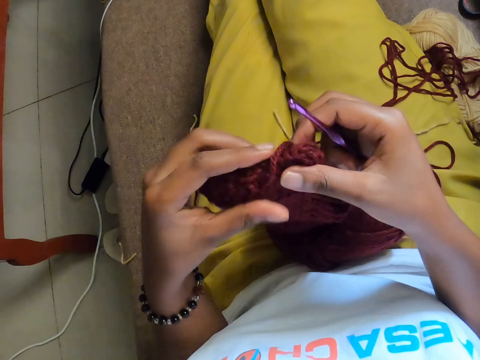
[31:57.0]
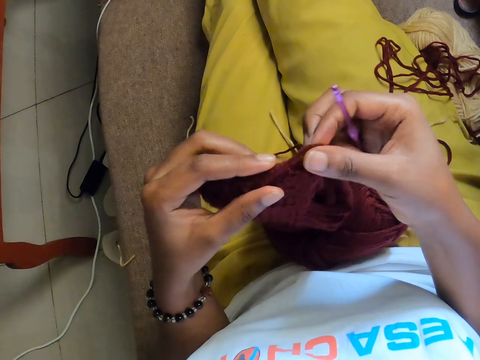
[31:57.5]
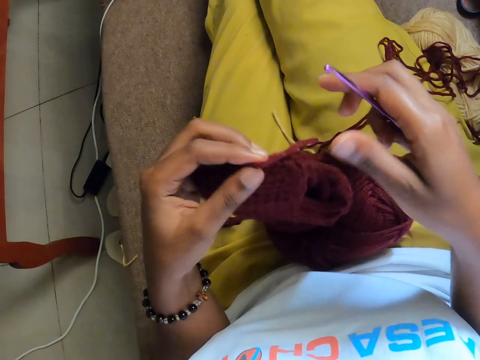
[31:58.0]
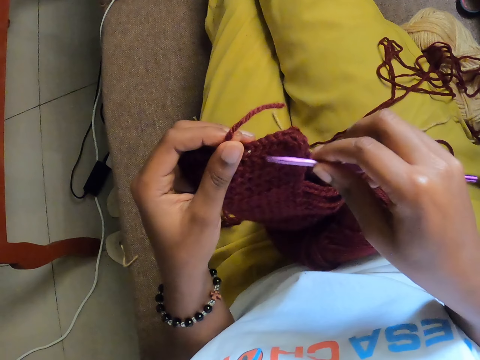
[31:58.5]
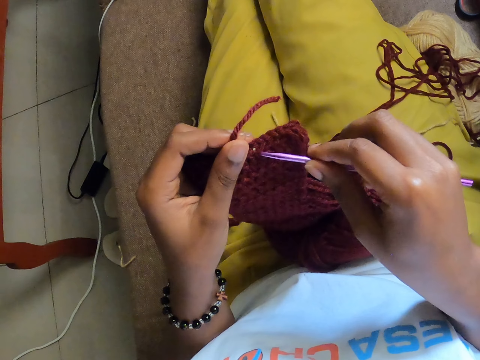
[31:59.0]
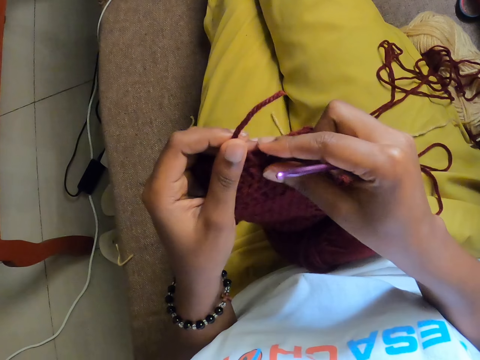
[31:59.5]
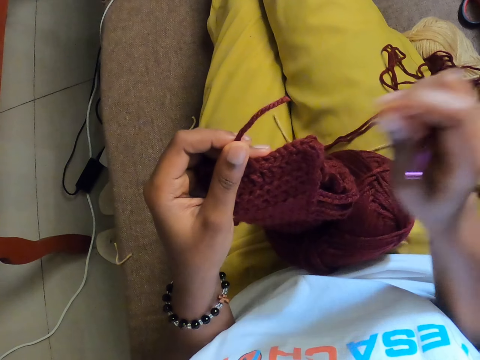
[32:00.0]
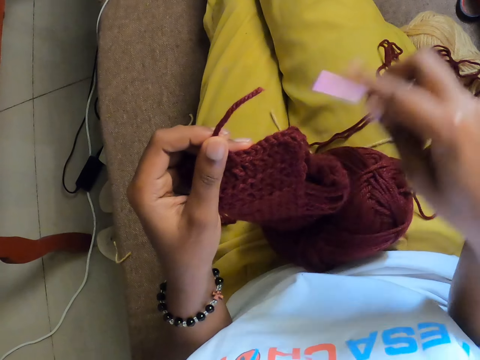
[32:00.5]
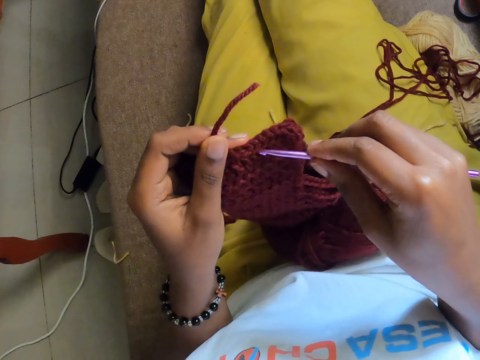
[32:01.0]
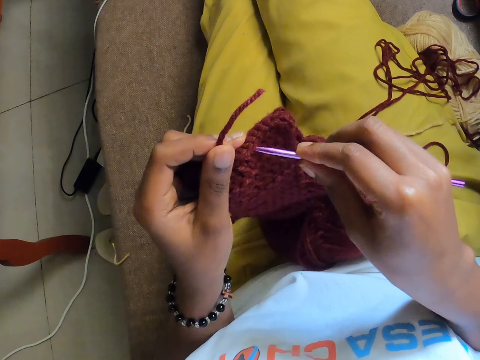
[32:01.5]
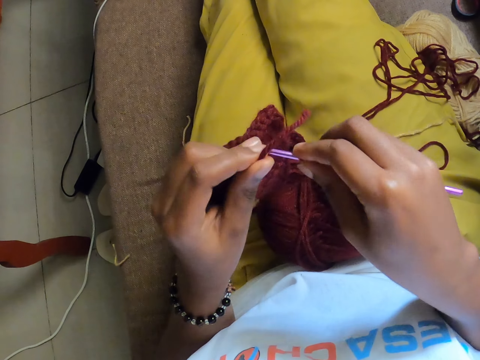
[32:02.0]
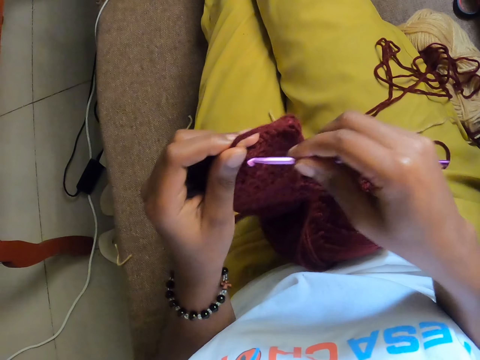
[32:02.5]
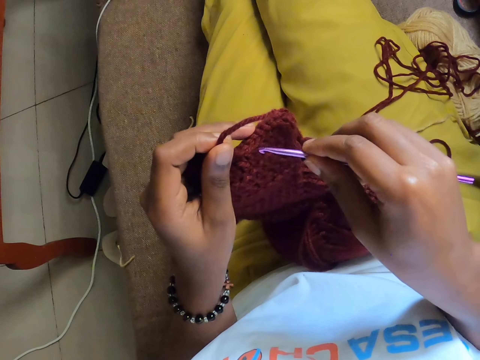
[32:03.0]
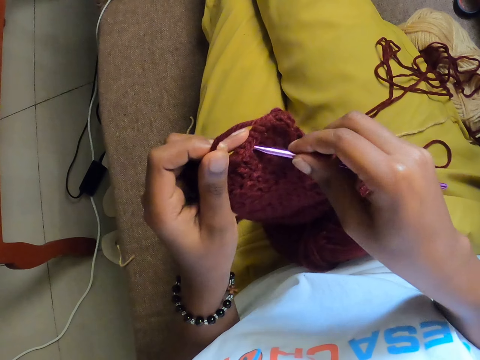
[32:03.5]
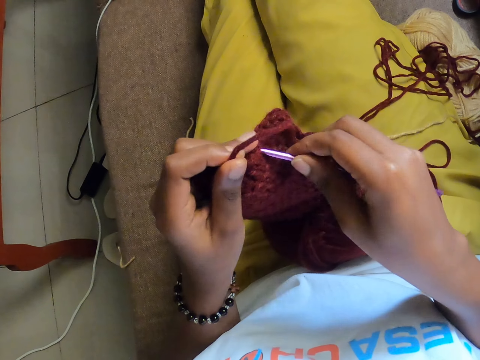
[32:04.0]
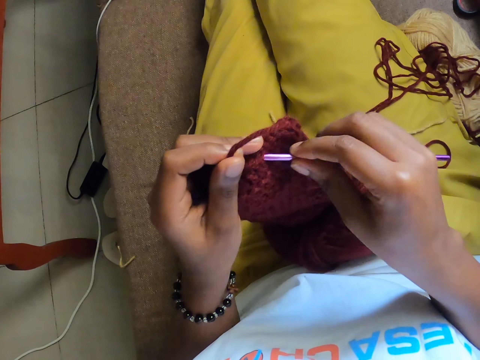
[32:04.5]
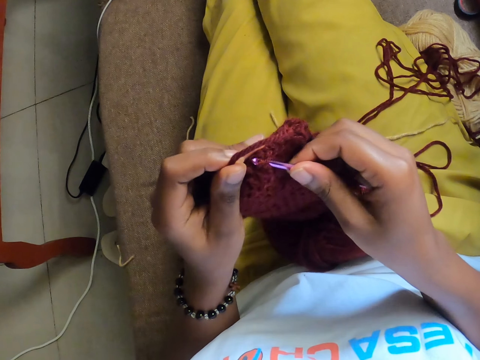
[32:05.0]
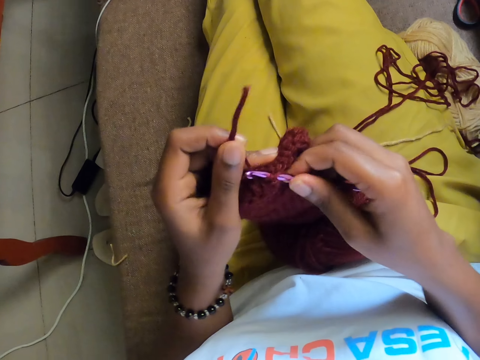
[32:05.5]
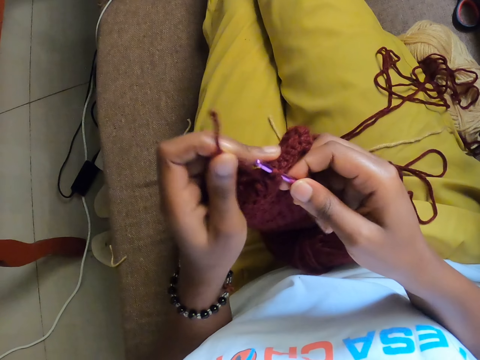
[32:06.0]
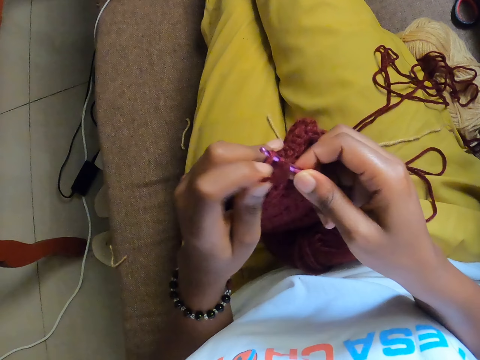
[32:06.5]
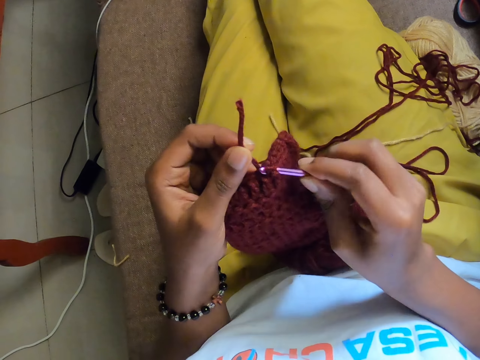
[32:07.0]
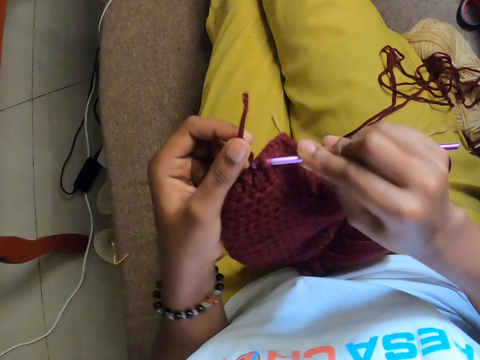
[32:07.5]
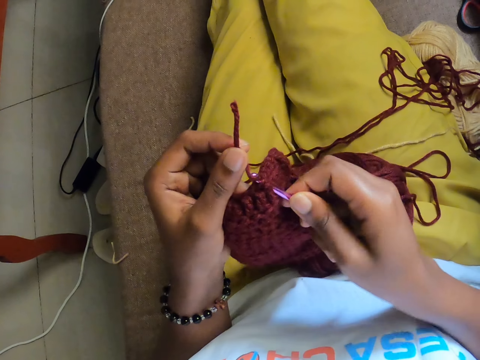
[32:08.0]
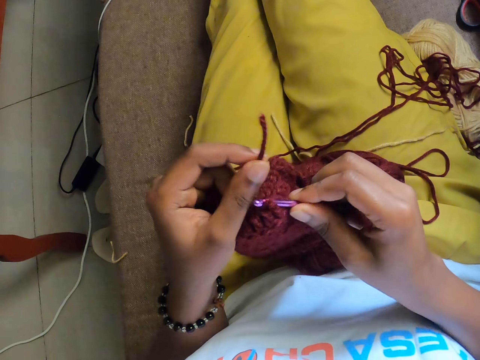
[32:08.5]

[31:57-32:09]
The camera wearer removes the sewing needle from the sweater. She holds the sweater. She pulls the yarn with her right hand. She tears a yarn particle from the craft with her right hand. She removes dirt with her right hand from the sweater. She crochets the yarn with the crochet hook in her right hand. She inserts the sewing needle in the sweater and sews the sweater.

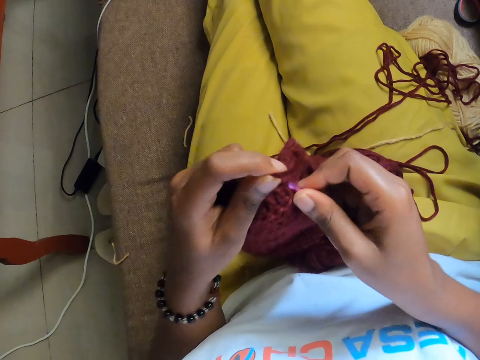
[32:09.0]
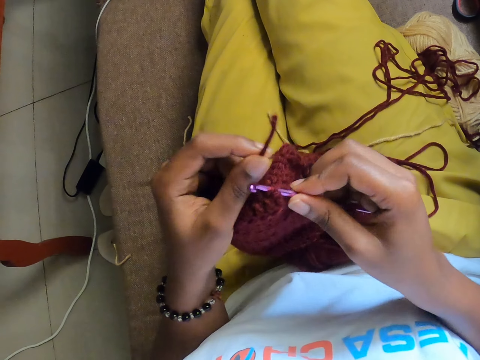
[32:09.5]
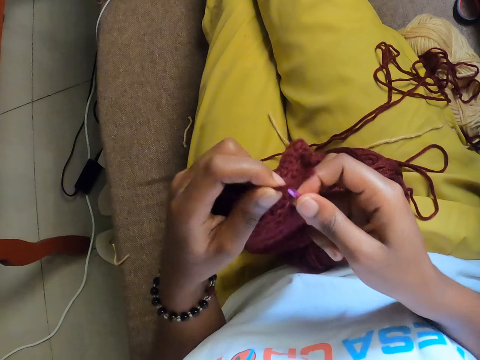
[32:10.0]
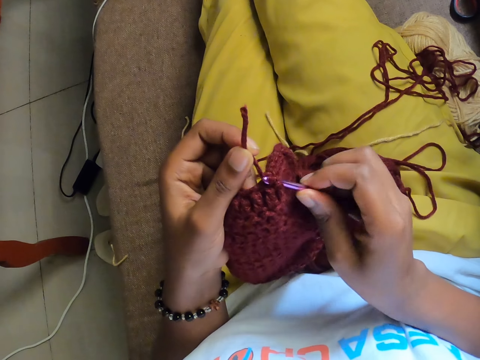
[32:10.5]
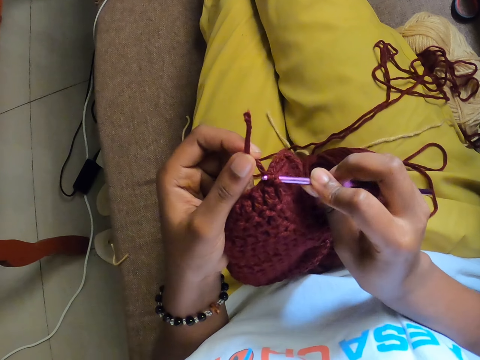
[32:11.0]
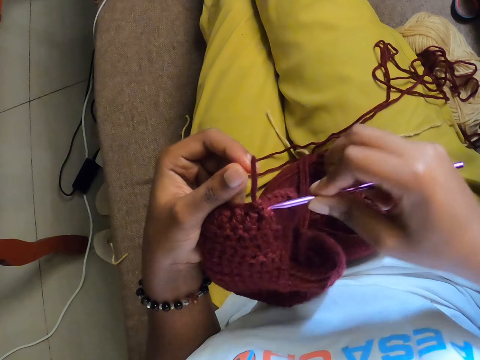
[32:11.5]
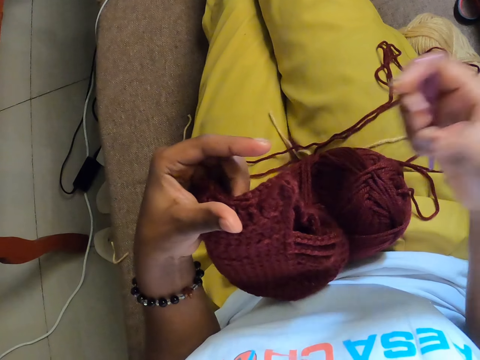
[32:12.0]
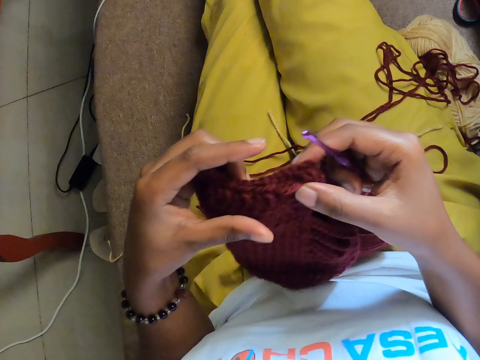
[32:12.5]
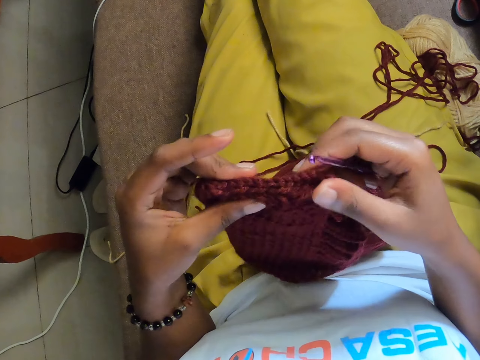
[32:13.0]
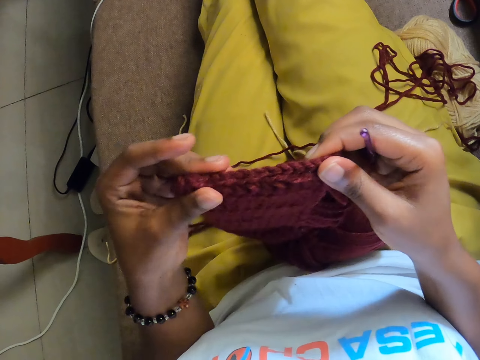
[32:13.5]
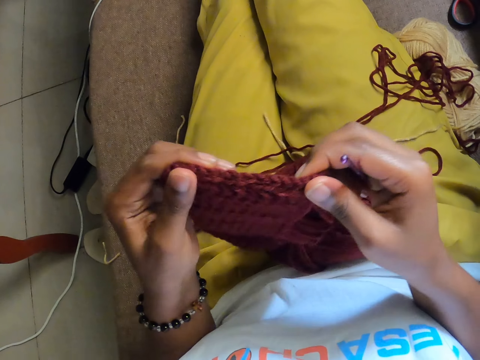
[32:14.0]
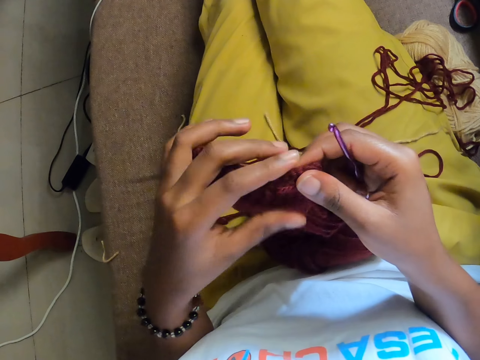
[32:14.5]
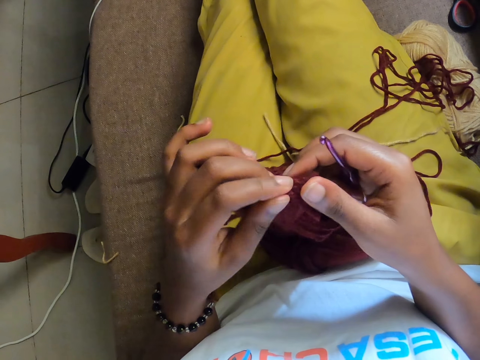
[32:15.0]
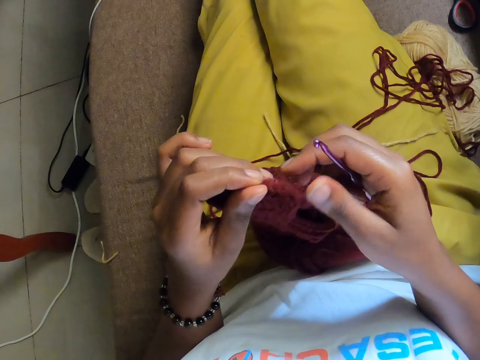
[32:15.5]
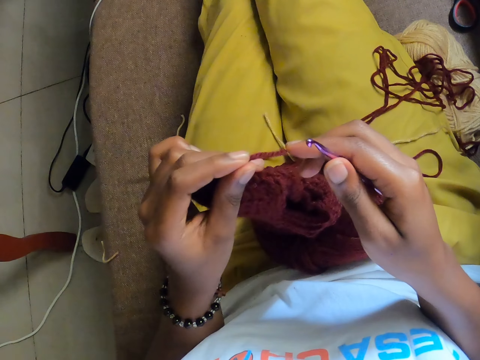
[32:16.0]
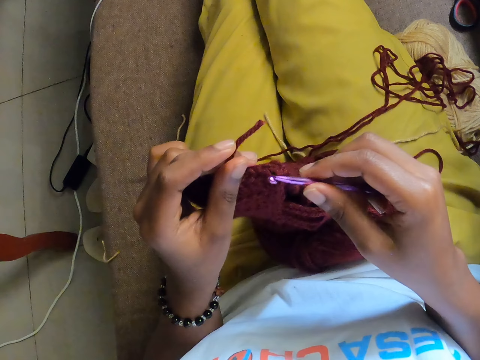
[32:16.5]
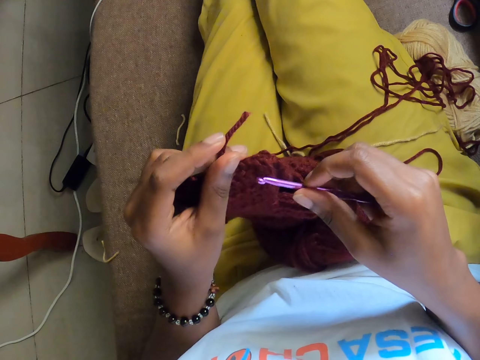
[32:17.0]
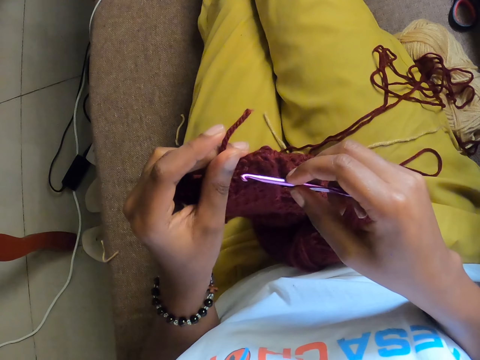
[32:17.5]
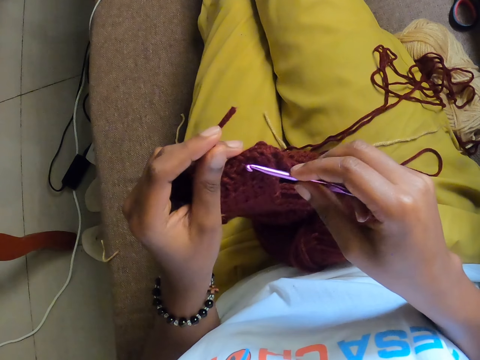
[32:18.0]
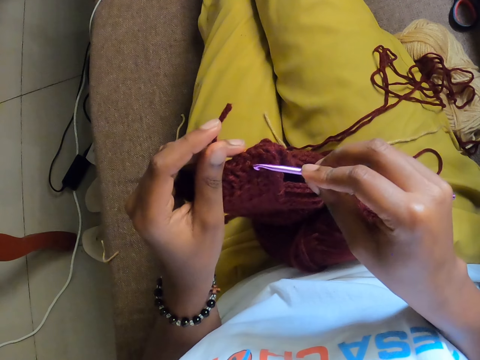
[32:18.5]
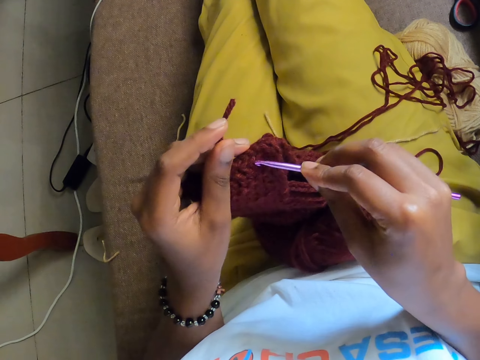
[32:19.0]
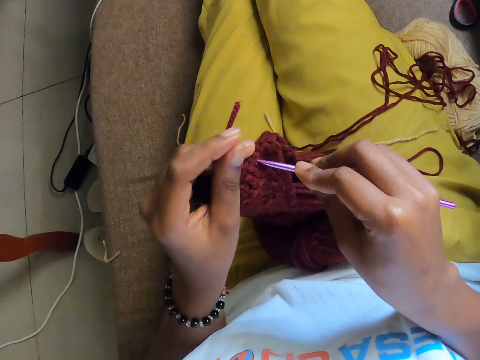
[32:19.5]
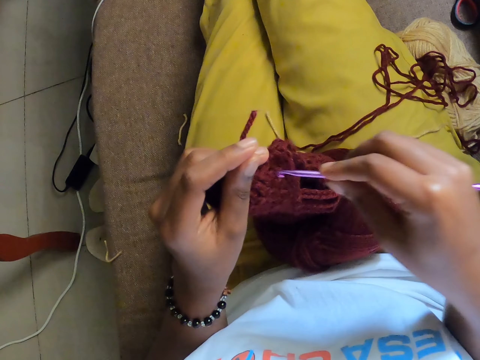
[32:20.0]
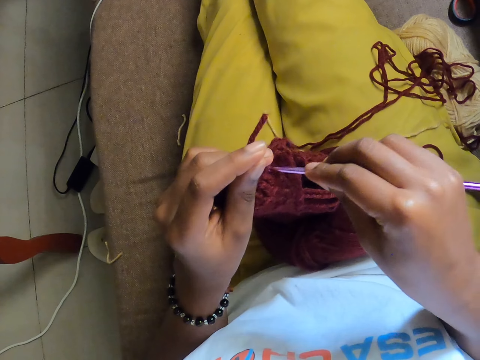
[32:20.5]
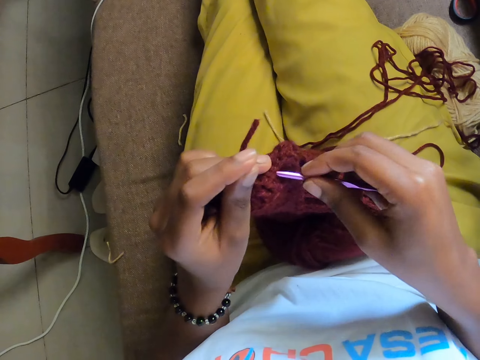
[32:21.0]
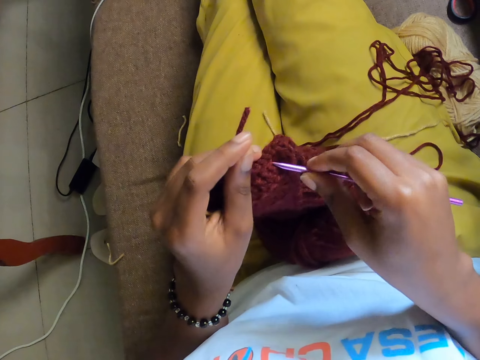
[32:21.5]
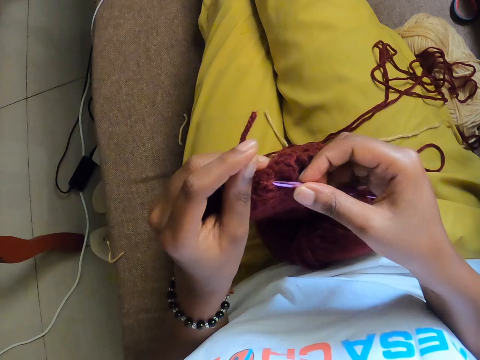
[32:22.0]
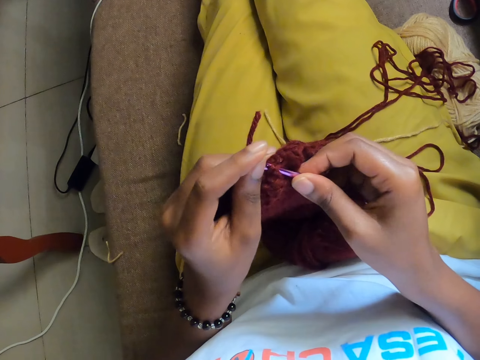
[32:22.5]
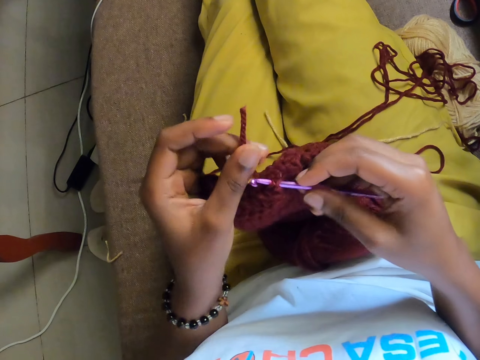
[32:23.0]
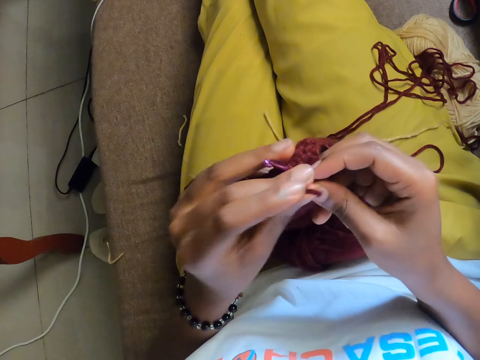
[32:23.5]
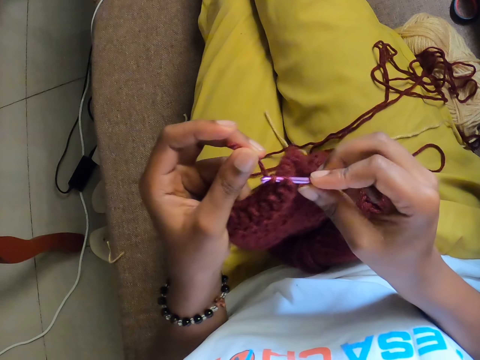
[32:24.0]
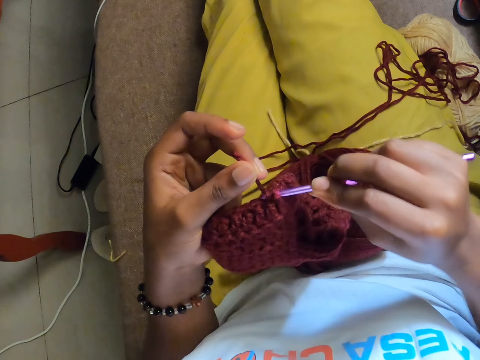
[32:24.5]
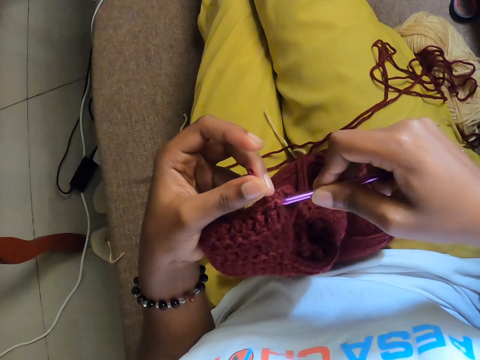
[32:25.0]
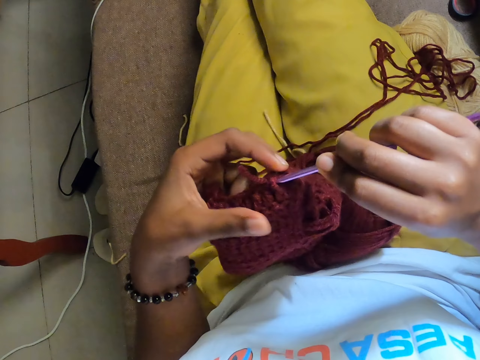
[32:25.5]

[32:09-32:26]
The camera wearer holds the yarn with his right hand. He removes the sewing needle from the sweater. He holds the sweater with both hands and adjusts the sweater. He holds the yarn with his right hand. He removes the sewing needle from the sweater. He inserts the sewing needle in the sweater. He sews the sweater with the sewing needle.
